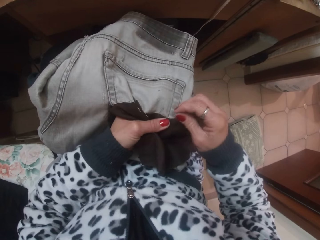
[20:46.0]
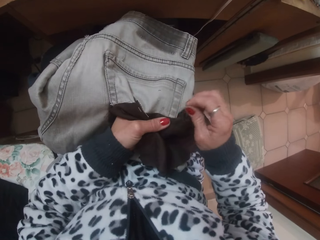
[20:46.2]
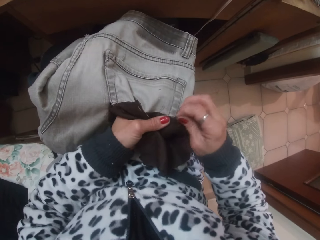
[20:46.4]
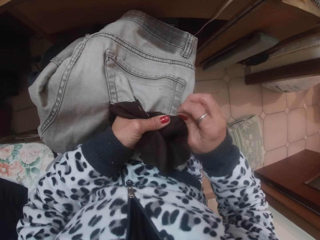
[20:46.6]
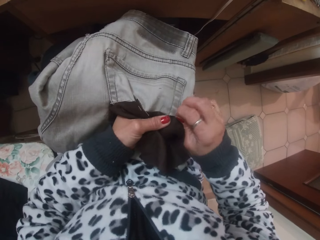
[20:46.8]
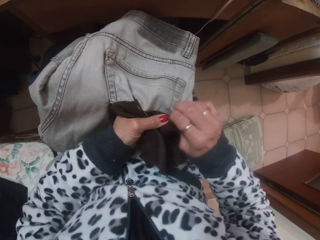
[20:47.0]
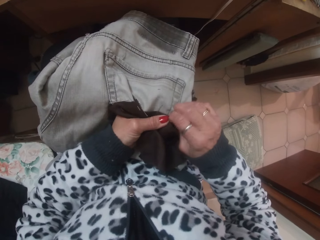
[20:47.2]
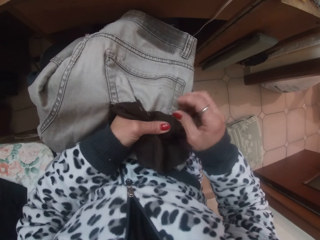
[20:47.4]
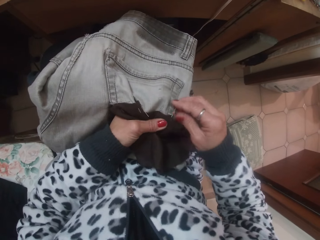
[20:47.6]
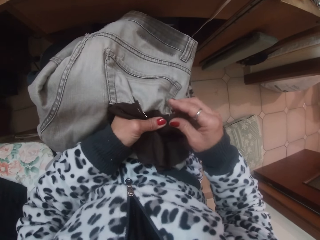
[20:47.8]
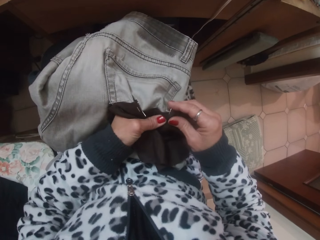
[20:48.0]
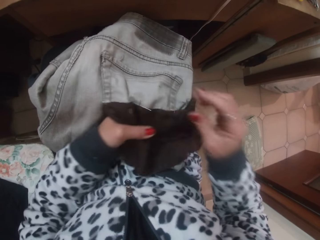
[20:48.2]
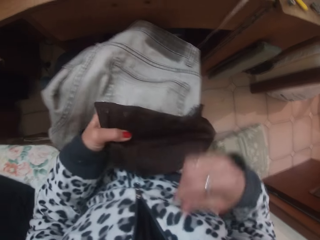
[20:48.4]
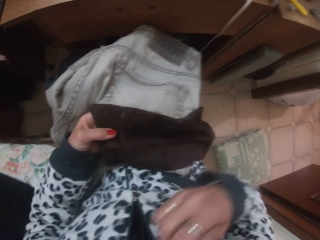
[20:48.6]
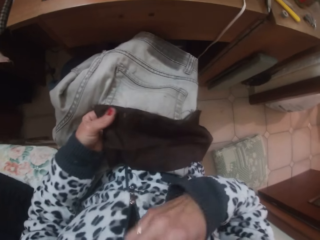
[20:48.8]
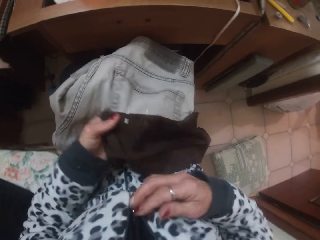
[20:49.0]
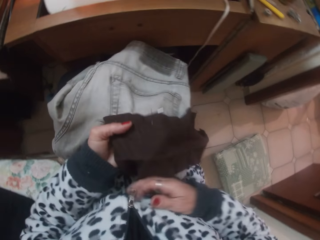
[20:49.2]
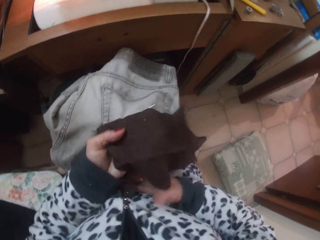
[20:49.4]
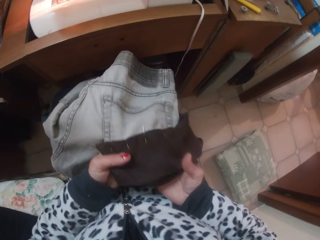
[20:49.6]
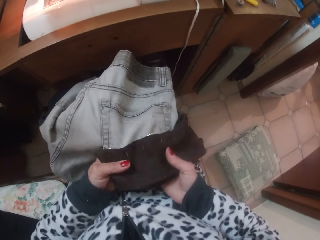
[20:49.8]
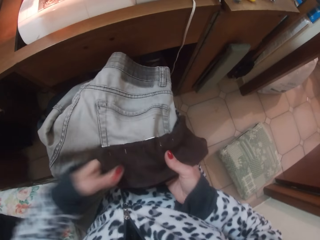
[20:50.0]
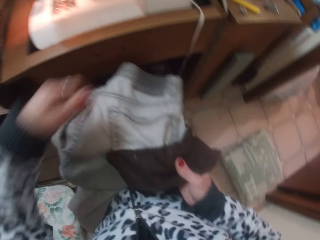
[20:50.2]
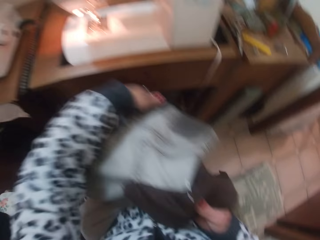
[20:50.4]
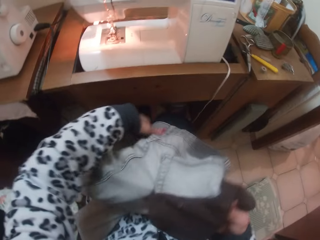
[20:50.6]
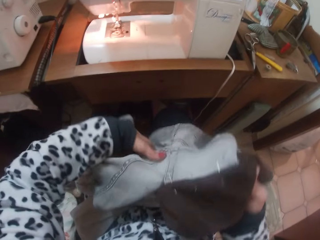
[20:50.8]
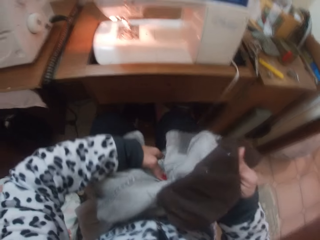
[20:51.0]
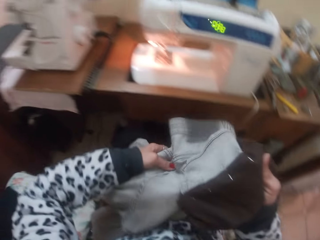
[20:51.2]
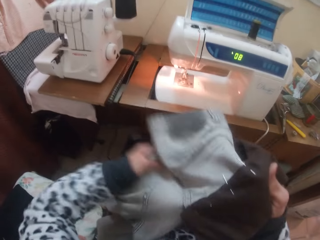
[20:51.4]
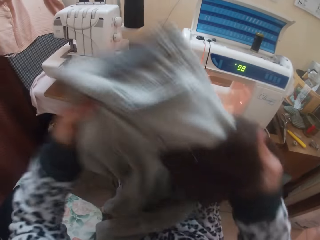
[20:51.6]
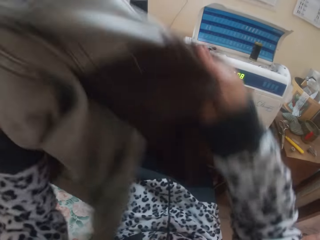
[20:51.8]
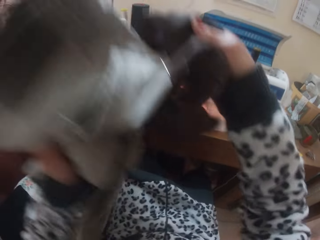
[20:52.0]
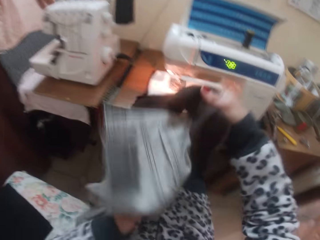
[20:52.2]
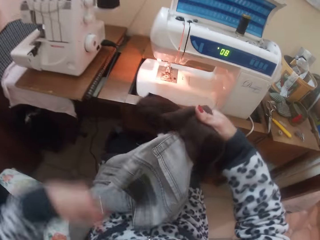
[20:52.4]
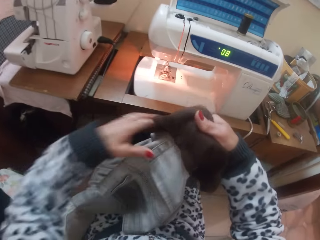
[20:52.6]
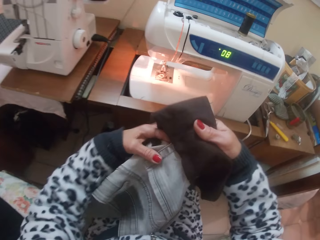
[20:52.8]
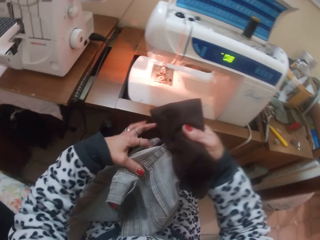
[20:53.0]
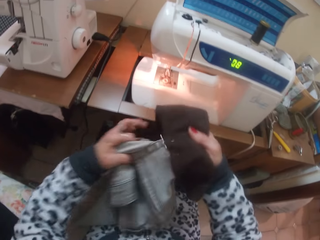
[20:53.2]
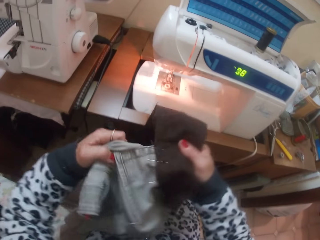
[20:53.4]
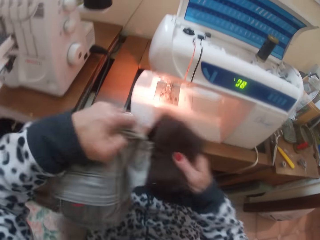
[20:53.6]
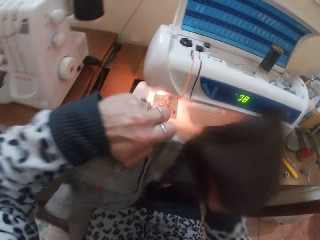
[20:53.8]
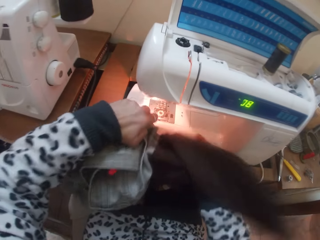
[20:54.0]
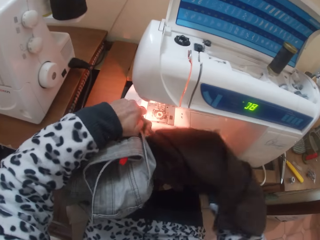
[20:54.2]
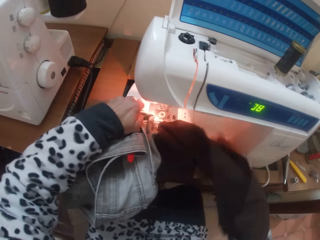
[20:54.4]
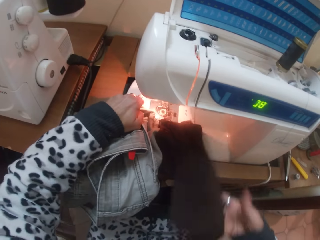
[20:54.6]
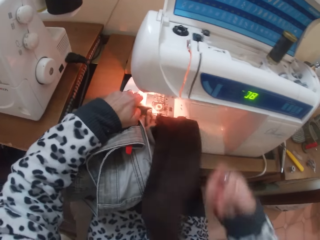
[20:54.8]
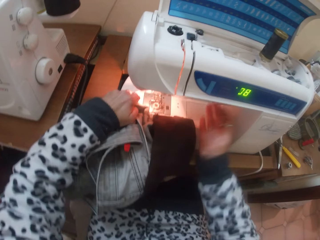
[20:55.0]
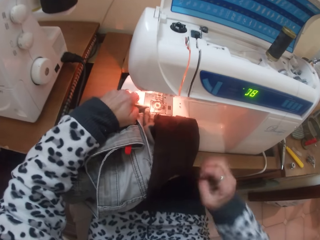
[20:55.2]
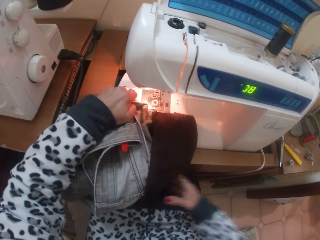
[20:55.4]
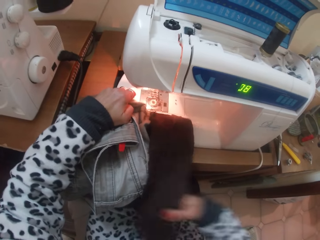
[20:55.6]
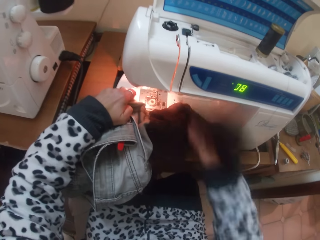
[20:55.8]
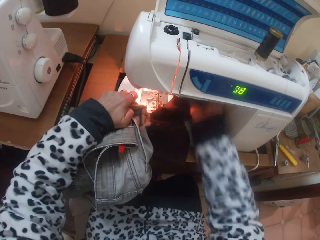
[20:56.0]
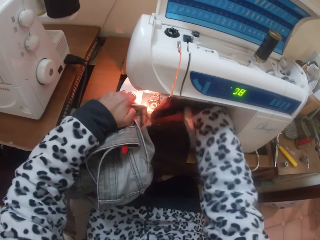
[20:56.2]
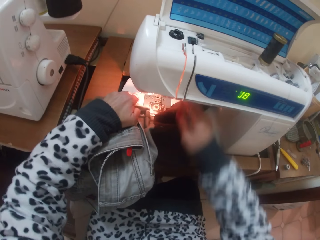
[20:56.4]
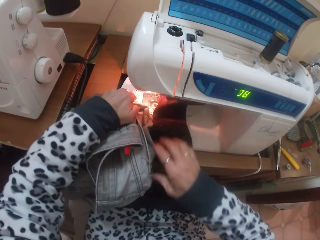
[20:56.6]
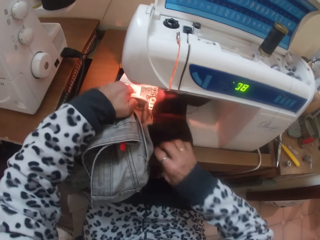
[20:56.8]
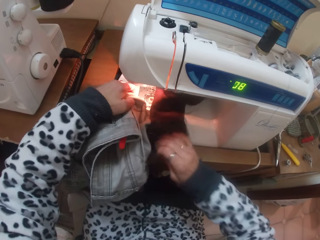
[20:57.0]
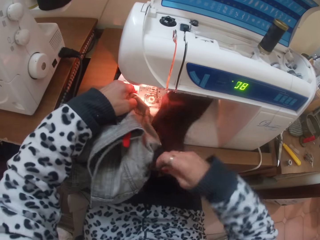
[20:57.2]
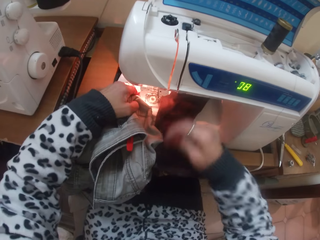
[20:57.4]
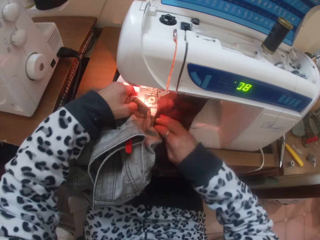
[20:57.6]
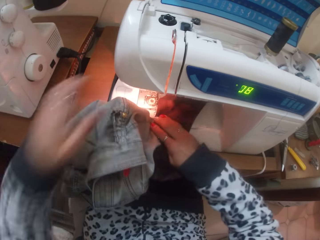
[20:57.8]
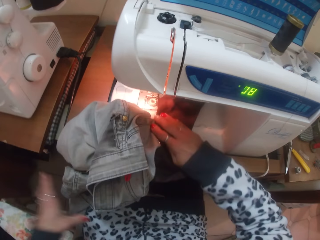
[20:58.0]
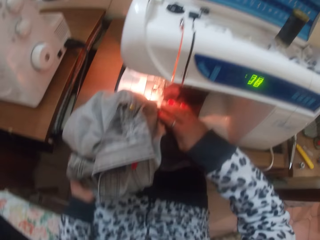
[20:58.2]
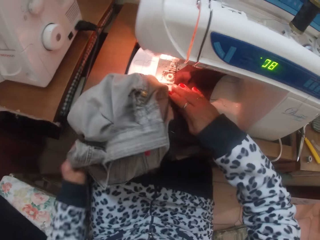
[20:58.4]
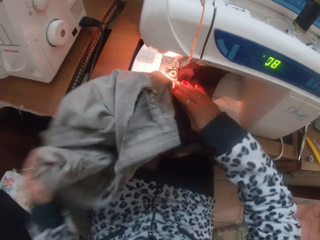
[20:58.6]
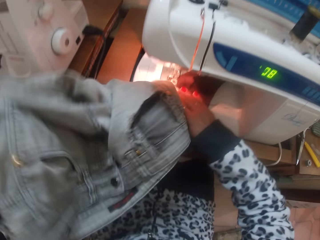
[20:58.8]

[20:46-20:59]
The camera wearer lifts their hand. They put down their hand. They hold the cloth. They place the trouser under the presser foot of the sewing machine with their hands. They lift the trouser. They put down the trouser. They lift the trouser. They put the trouser on the sewing machine. They hold the cloth.

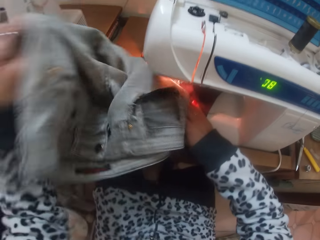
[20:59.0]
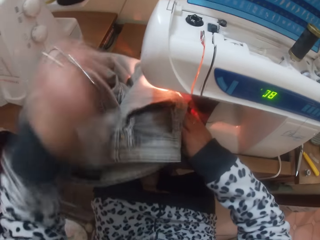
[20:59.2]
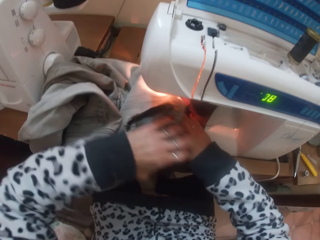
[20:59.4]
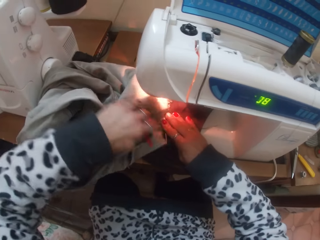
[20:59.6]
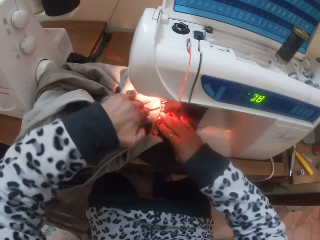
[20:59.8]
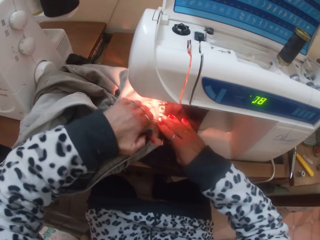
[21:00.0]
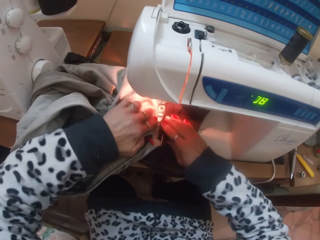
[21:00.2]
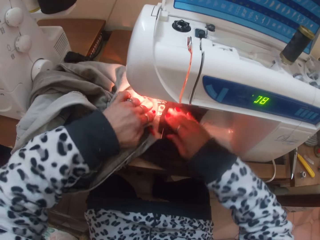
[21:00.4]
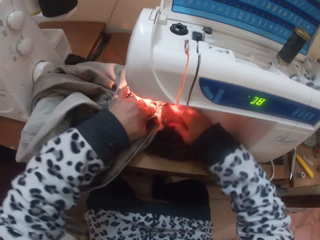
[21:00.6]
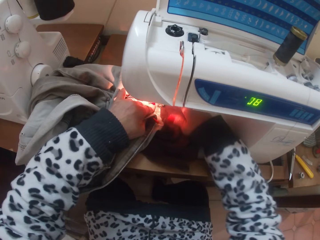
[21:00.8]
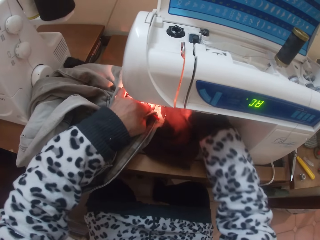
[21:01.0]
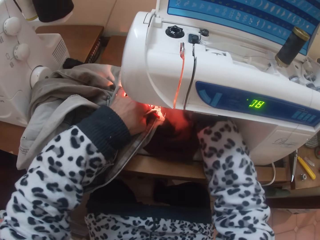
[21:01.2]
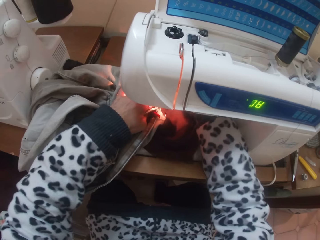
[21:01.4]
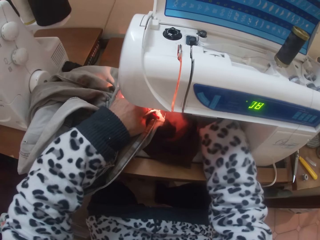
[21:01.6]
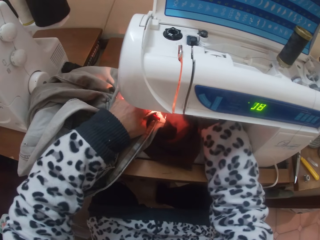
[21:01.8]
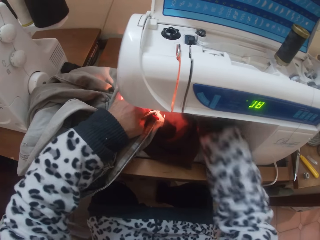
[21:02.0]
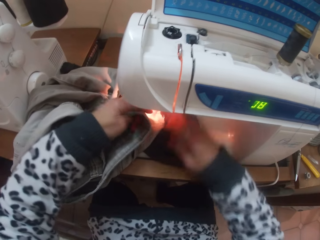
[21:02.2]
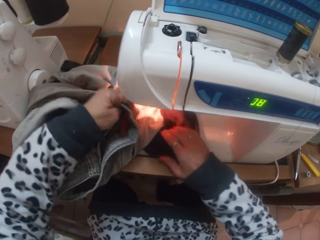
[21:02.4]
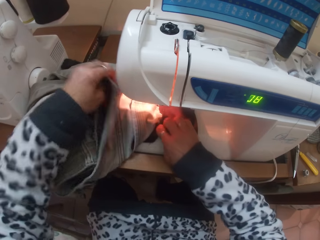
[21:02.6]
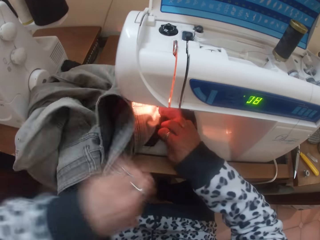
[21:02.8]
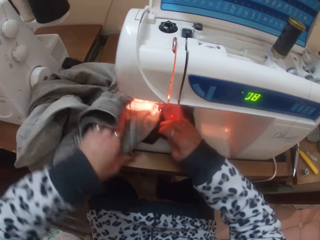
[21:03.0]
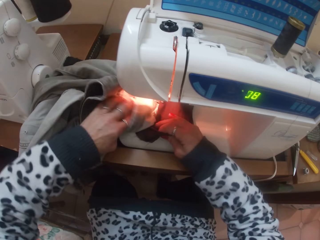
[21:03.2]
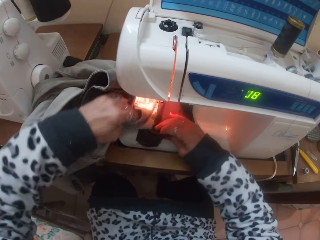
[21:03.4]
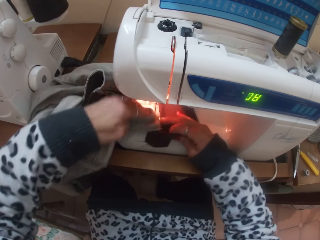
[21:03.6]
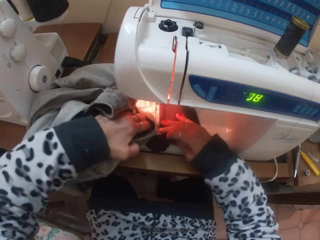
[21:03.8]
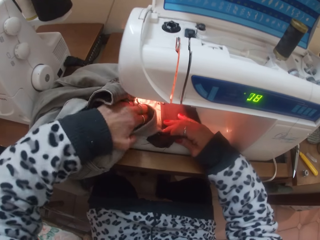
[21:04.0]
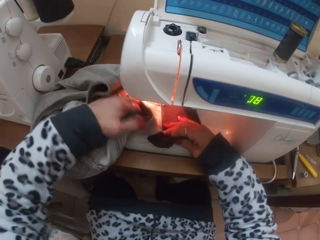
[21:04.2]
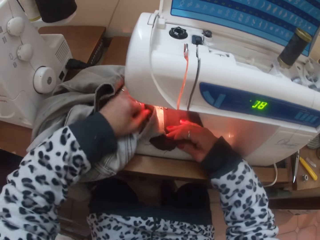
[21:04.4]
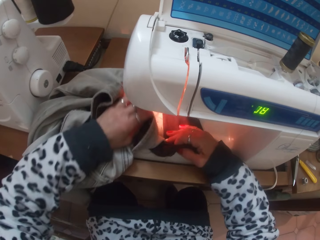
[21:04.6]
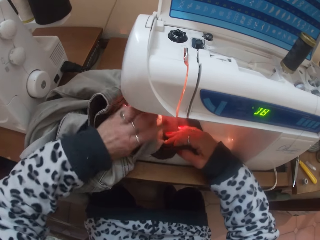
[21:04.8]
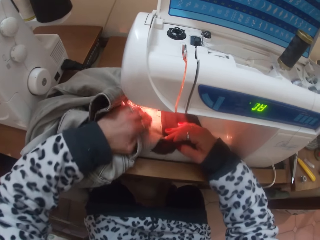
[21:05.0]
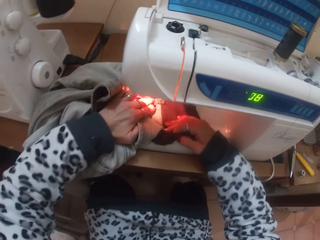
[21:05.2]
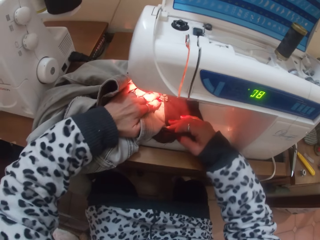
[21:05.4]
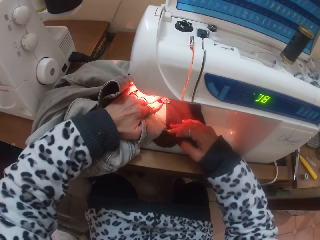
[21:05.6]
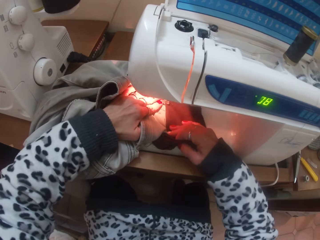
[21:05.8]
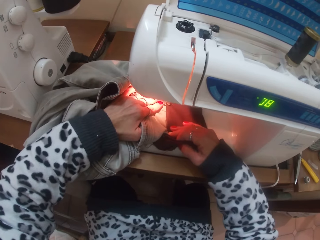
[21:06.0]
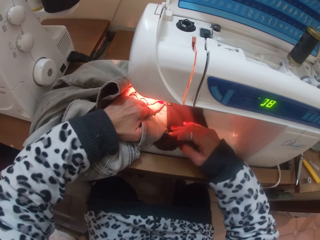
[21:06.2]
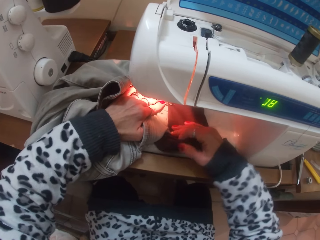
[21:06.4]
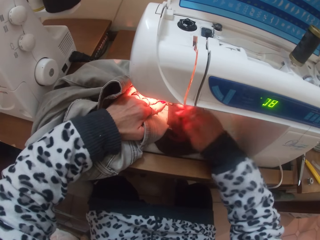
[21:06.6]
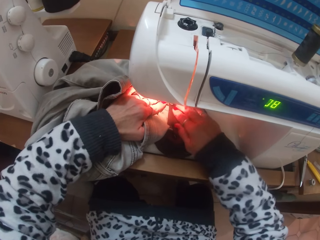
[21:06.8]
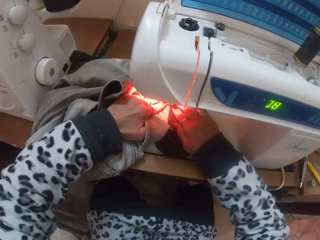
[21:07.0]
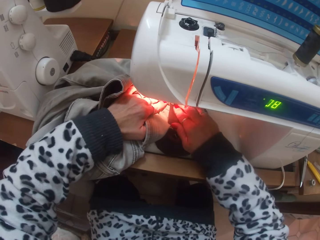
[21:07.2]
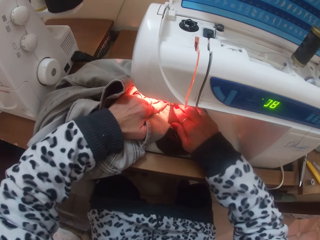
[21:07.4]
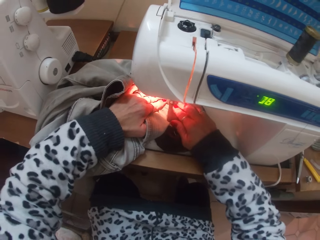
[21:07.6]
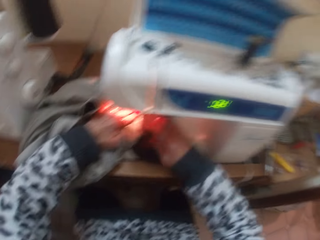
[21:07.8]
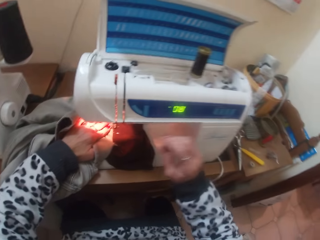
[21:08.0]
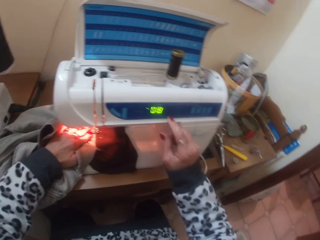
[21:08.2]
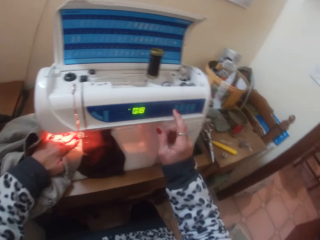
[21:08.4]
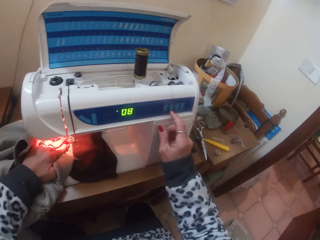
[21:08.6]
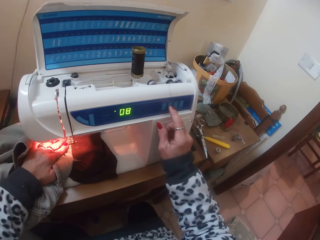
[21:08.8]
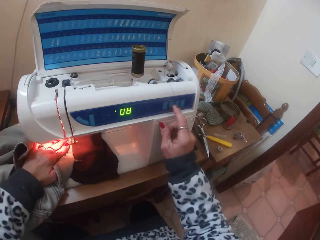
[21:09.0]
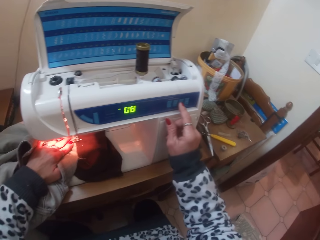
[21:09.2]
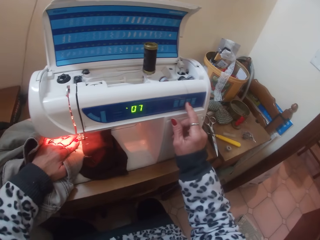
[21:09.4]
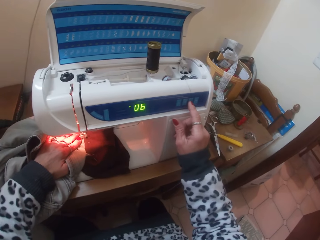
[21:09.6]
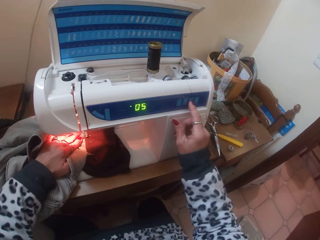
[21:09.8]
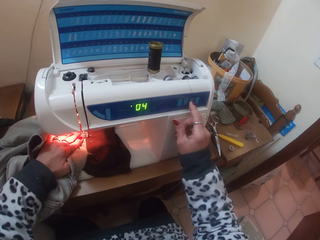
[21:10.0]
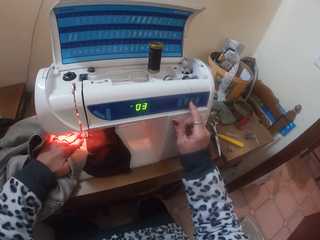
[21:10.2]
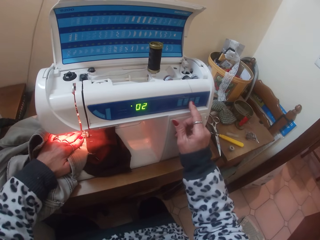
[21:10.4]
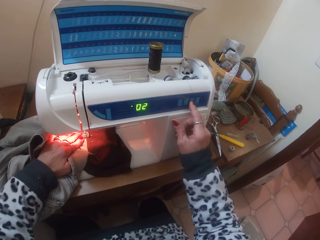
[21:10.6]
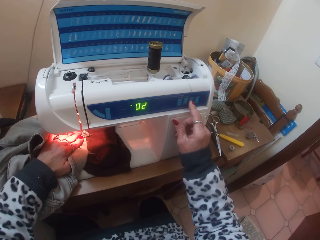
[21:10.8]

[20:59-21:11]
The camera wearer moves the trouser. She holds down the trouser. She moves the cloth. She drops down the presser foot lever of the sewing machine with her right hand. She holds the trouser. She sews the patch pocket over the trouser with the sewing machine. She punches buttons on the sewing machine with her right hand. She dials the stitch selection area.
